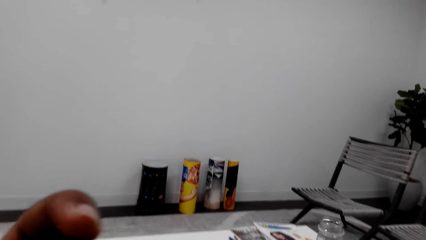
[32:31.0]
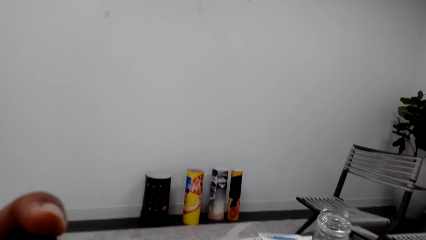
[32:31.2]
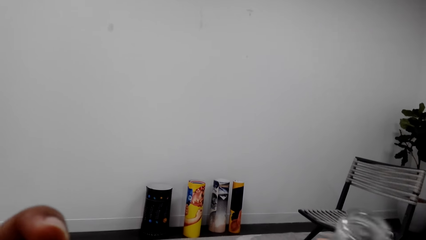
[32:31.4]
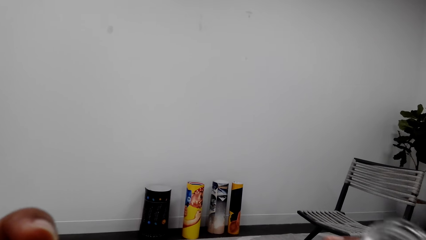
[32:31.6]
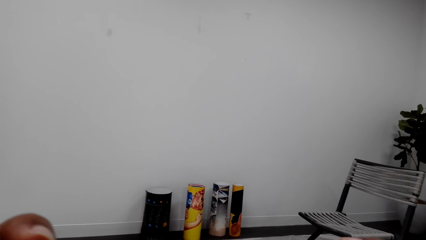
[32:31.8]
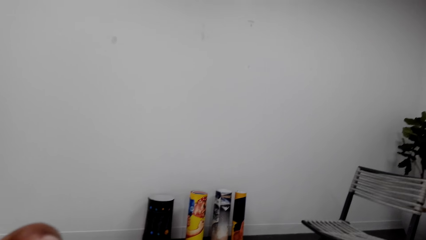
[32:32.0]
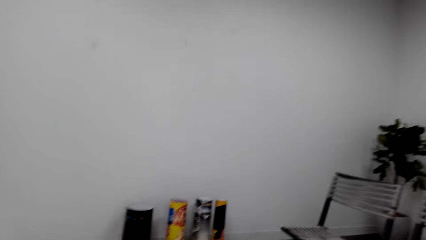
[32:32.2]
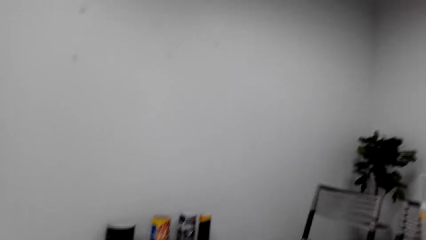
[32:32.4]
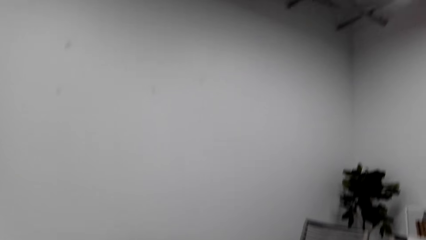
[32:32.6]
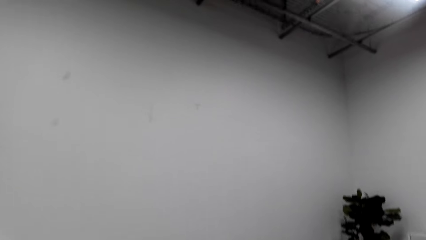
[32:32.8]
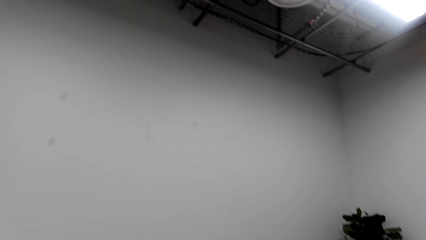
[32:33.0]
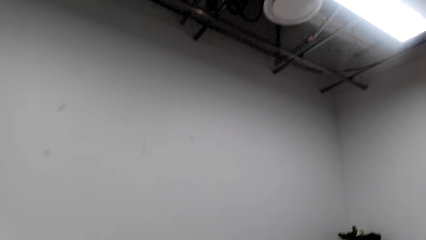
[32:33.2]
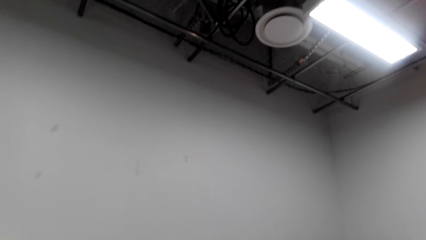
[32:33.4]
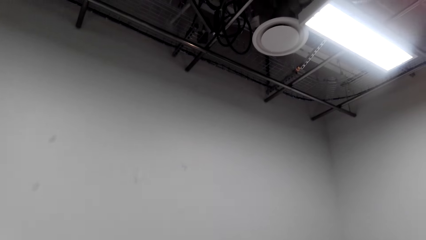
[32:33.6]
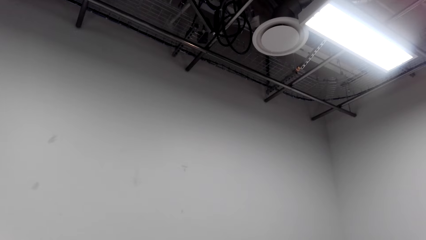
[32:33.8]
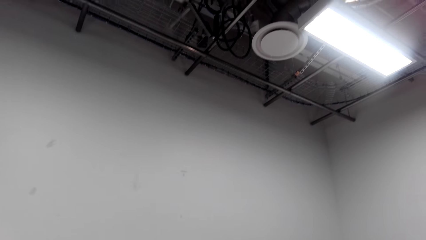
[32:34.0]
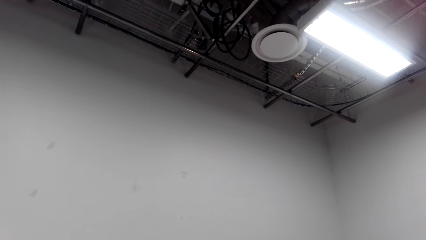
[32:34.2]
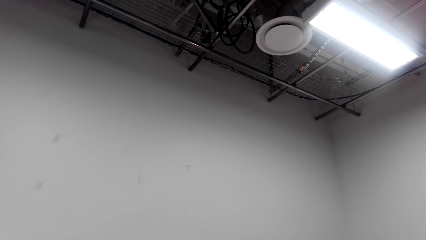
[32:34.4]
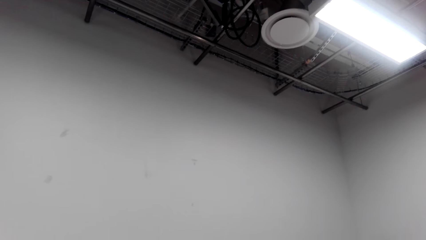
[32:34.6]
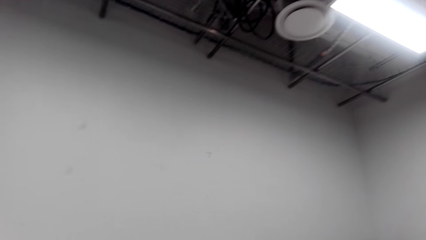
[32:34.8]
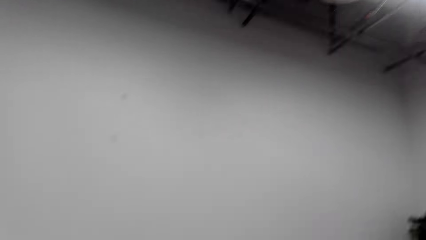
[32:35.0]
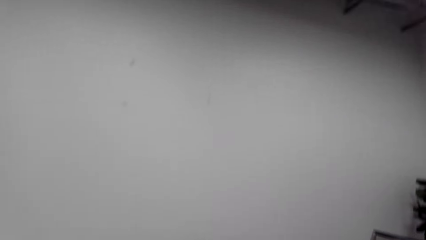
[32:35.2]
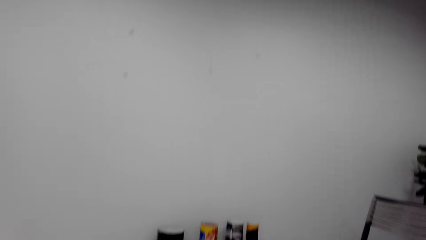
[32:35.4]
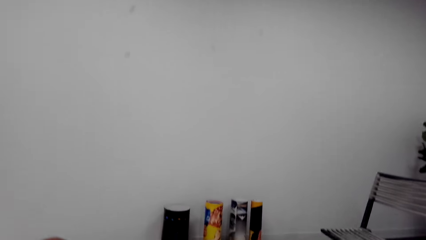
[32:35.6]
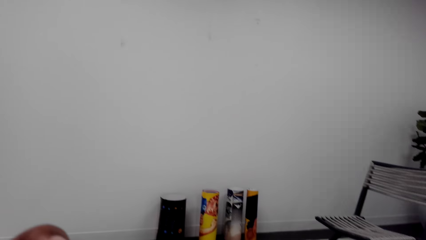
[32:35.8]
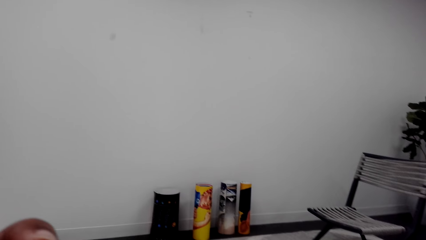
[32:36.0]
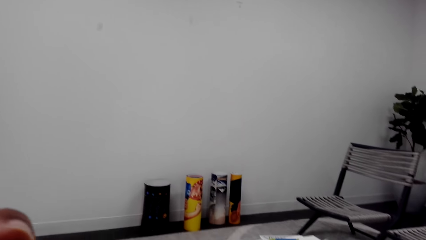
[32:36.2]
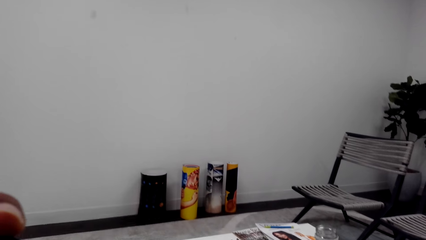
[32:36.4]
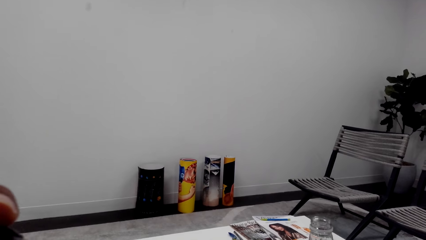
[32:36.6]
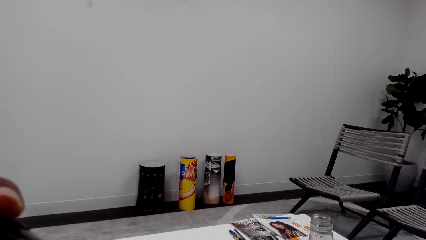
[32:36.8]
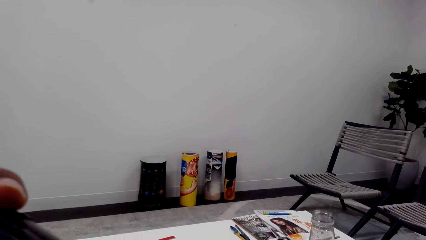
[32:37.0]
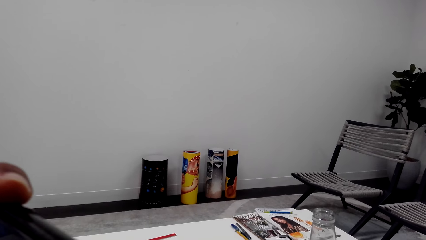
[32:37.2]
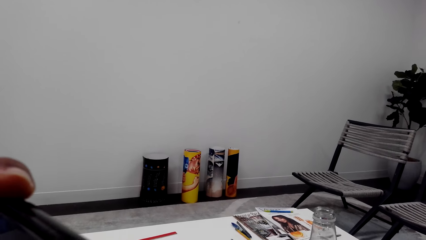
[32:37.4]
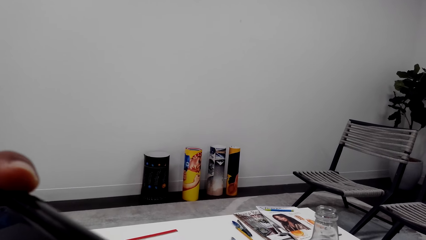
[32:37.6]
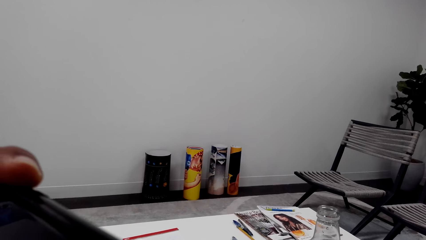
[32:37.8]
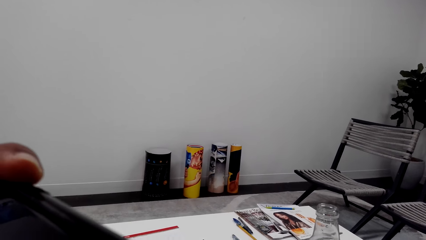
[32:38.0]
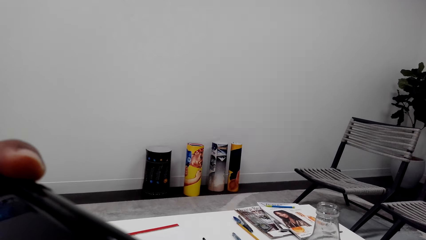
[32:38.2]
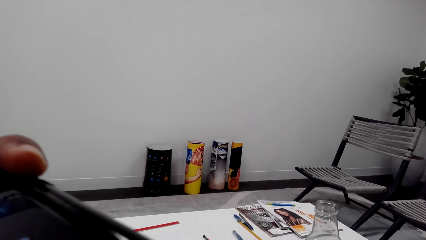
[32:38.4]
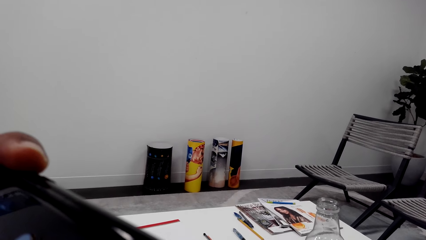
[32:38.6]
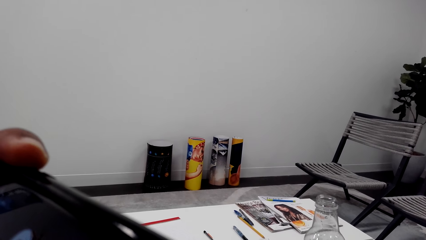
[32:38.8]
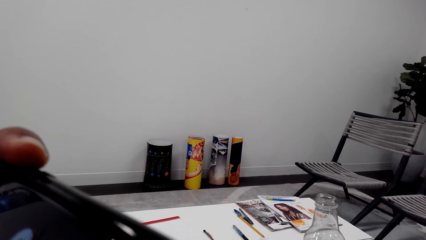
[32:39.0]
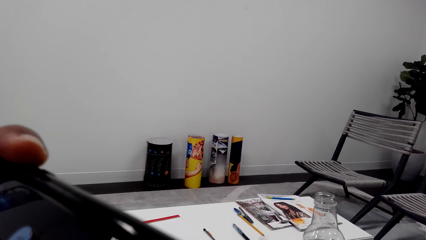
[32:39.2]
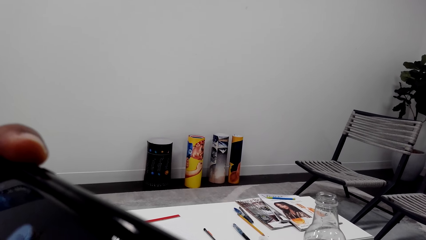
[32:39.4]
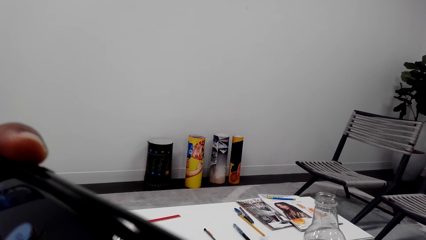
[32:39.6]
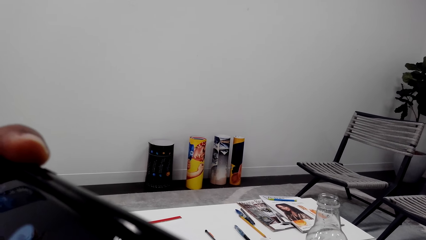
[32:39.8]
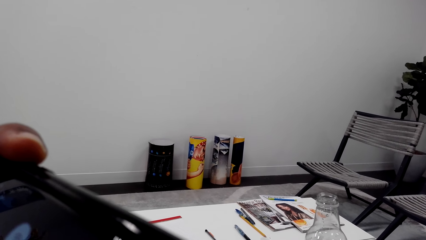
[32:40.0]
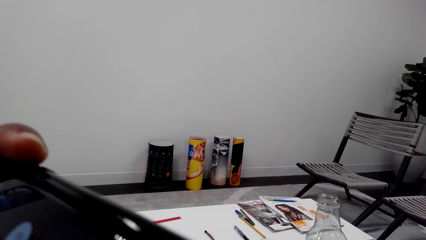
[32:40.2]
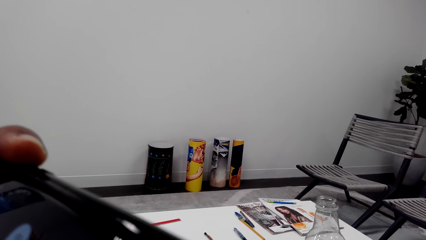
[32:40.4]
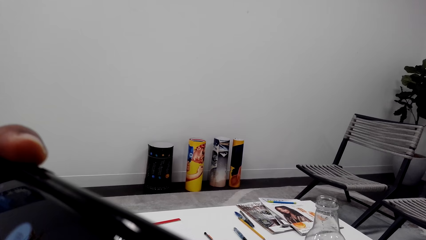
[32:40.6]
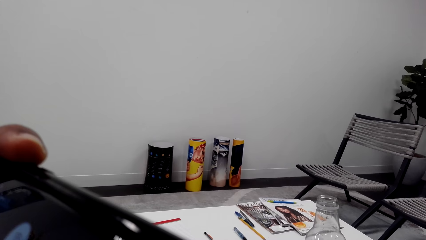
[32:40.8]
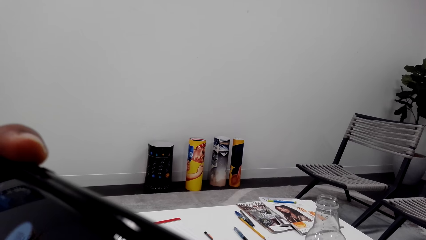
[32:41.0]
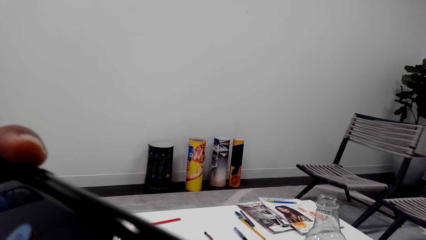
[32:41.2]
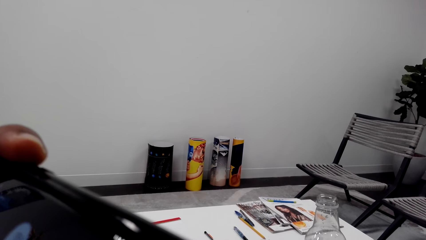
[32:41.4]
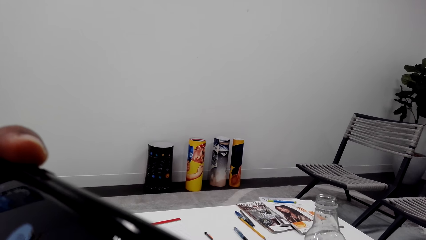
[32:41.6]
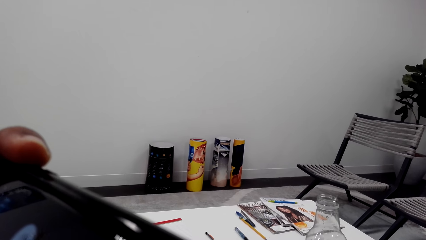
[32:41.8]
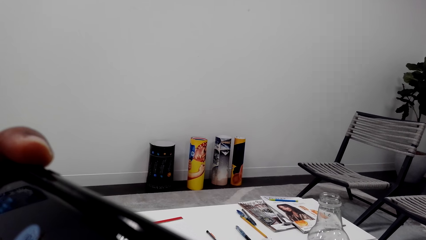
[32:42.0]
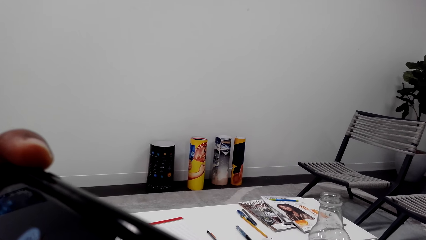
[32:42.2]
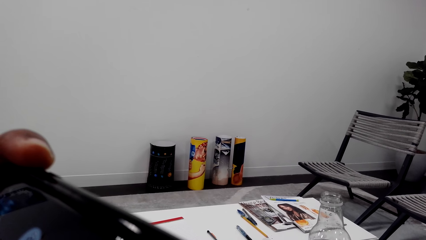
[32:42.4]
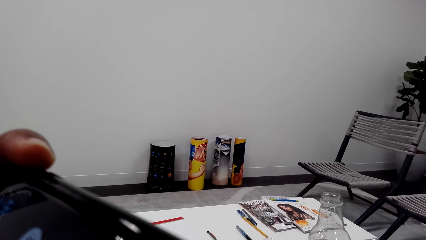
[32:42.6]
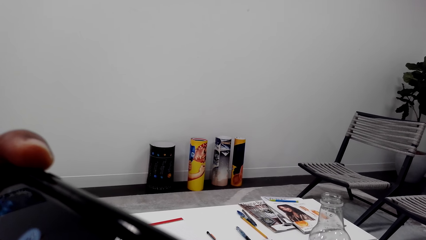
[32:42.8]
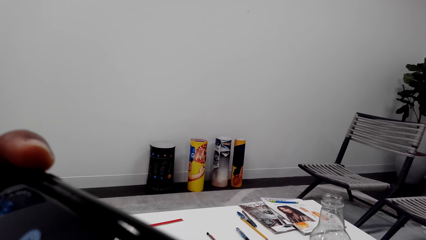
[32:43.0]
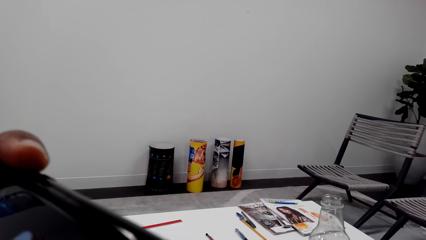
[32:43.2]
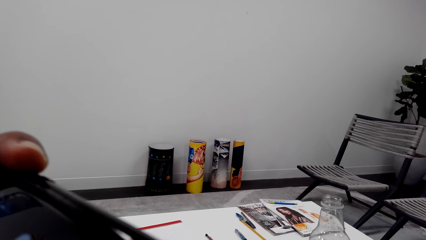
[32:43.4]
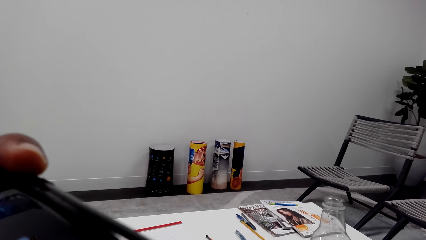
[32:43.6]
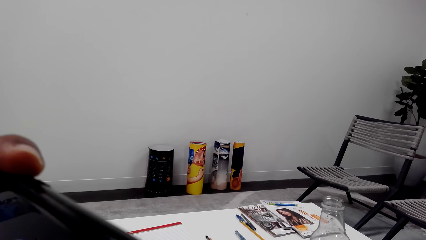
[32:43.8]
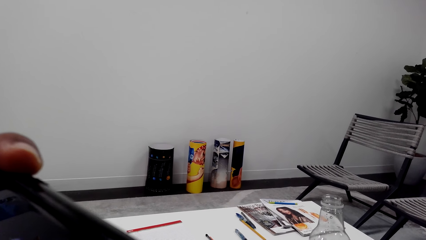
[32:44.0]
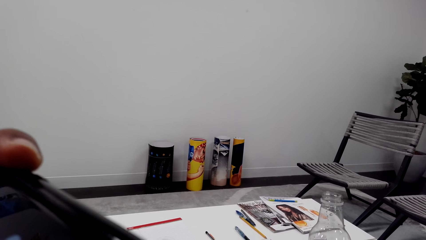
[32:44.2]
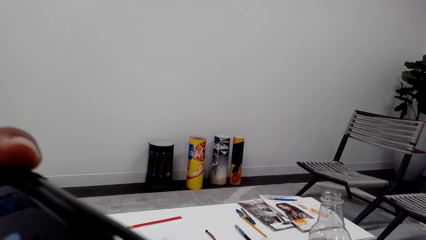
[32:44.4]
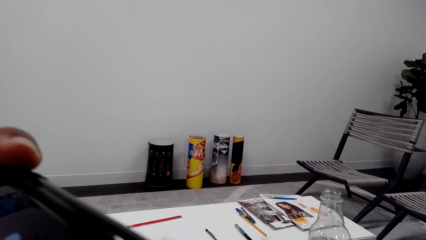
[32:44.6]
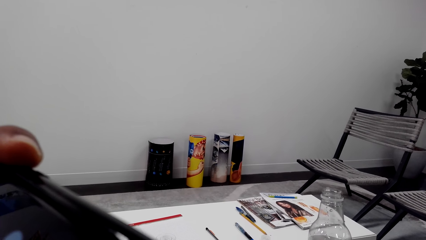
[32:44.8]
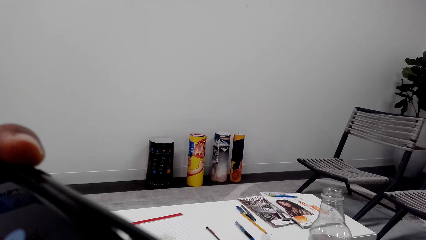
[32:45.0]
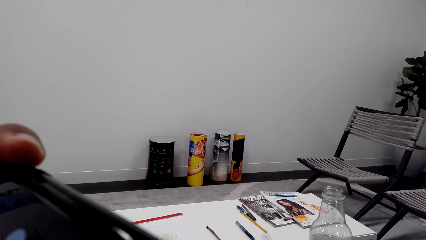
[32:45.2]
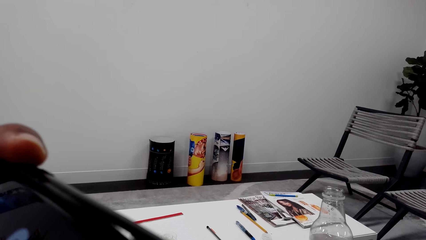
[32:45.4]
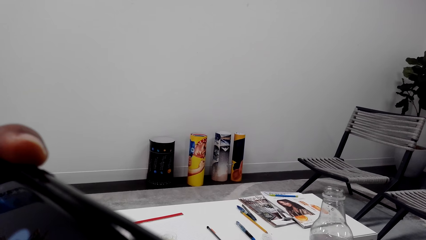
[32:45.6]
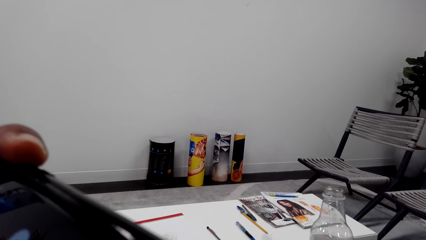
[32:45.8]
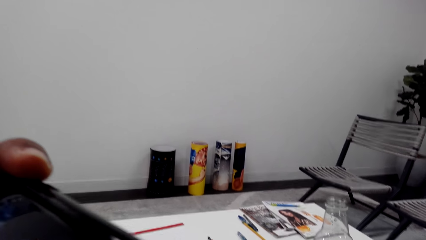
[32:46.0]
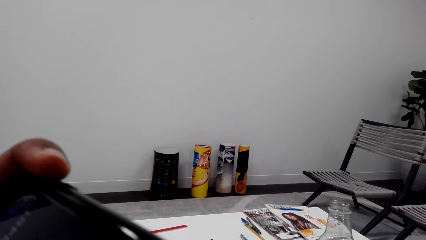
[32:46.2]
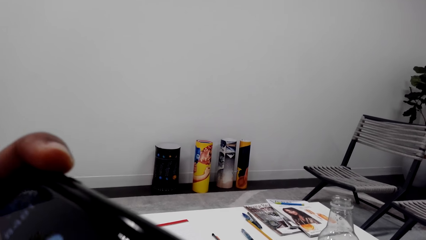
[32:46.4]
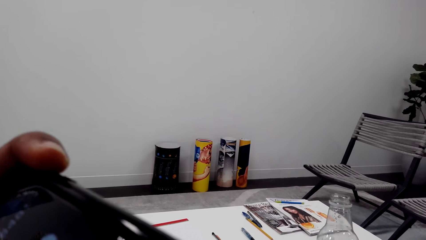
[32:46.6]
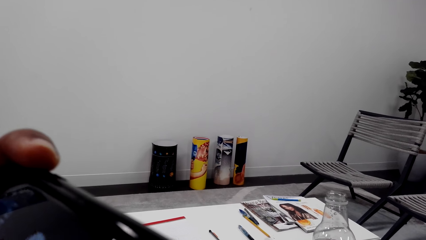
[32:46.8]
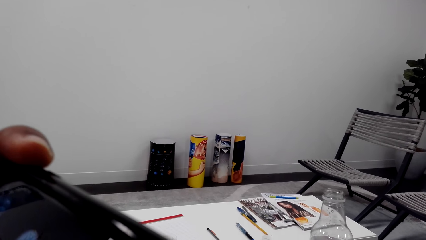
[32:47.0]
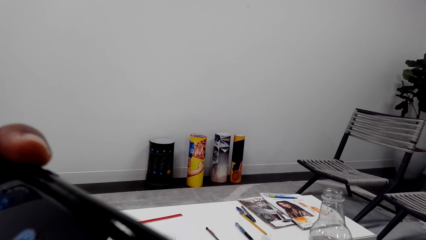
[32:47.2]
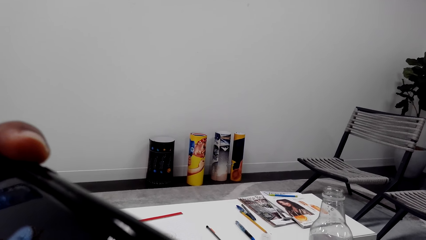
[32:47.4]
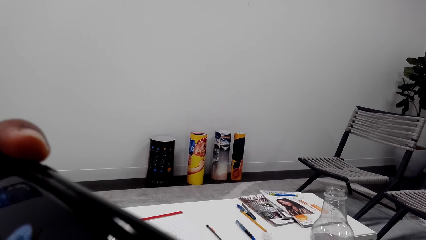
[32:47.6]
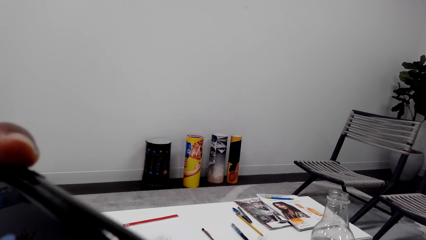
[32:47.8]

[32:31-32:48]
The camera wearer drinks something in the bottle. He lifts the bottle. He looks around. He sits on the chair on the floor. He looks at the roof. He looks around. He holds his phone with his left hand. He holds the bottle on the table with his right hand. He looks at the phone.
